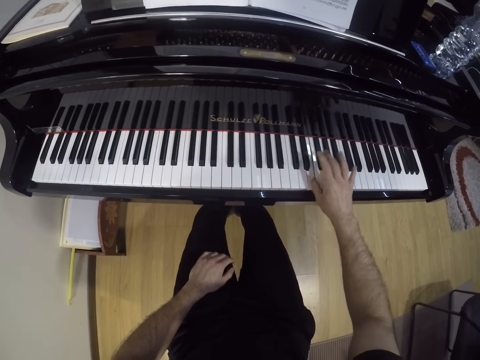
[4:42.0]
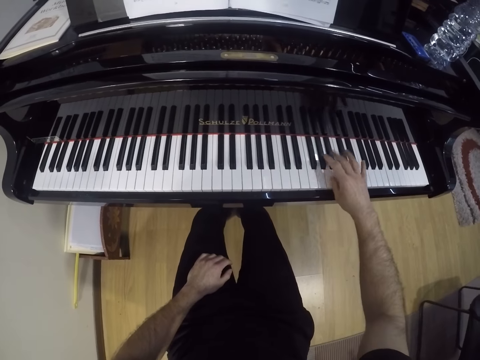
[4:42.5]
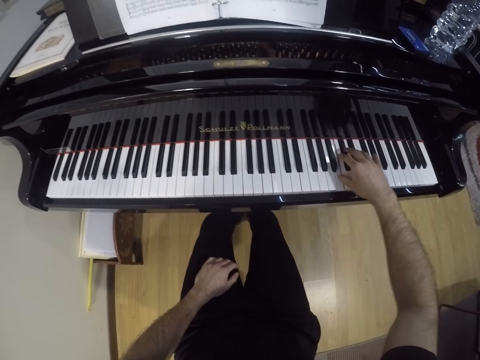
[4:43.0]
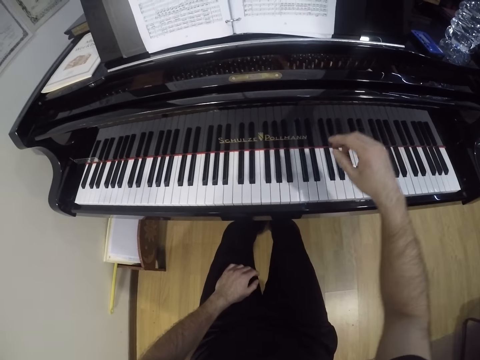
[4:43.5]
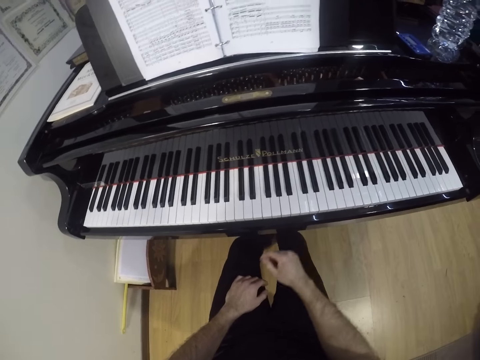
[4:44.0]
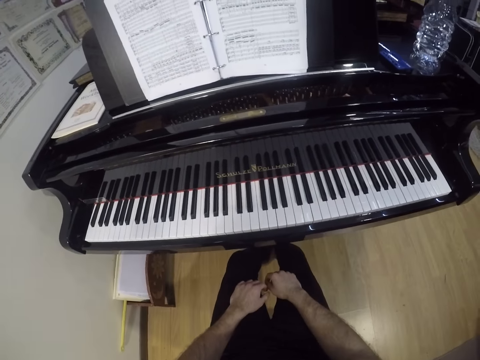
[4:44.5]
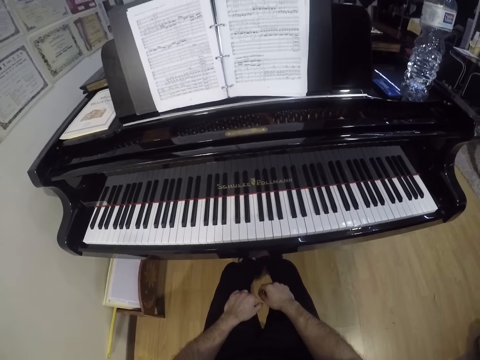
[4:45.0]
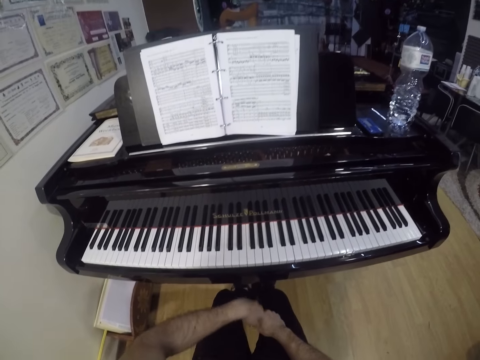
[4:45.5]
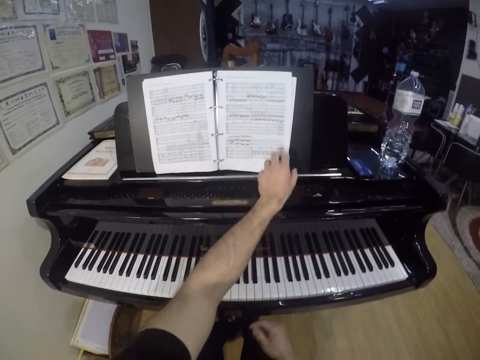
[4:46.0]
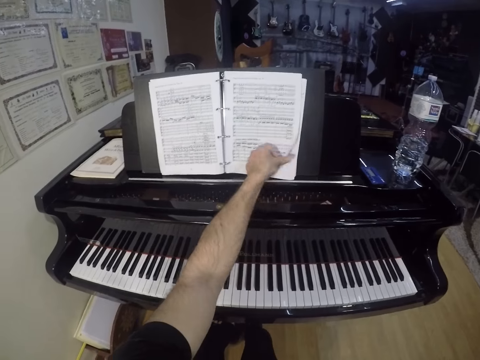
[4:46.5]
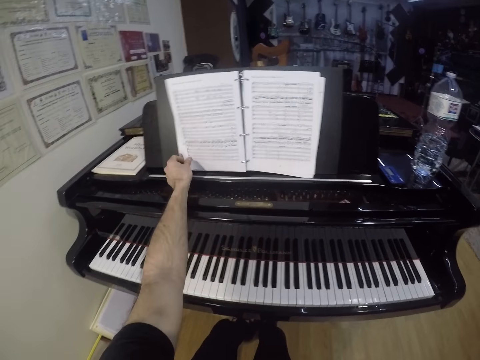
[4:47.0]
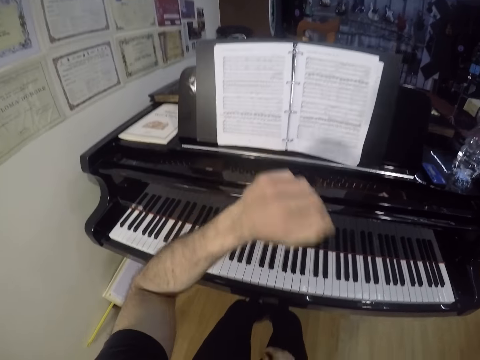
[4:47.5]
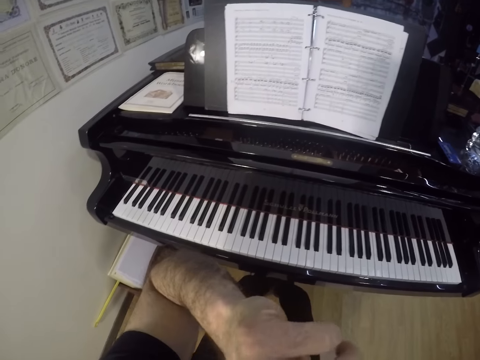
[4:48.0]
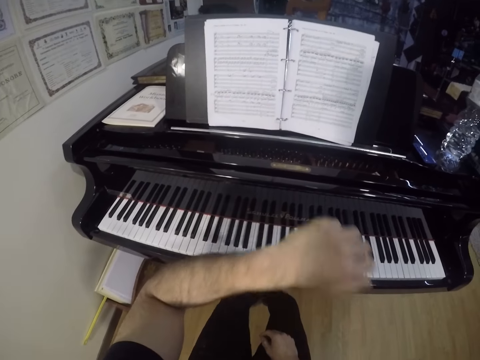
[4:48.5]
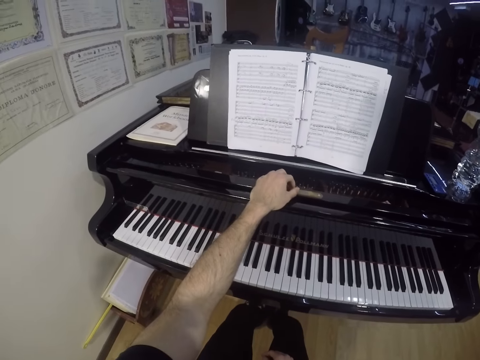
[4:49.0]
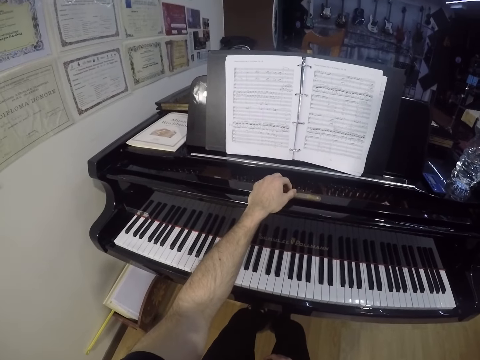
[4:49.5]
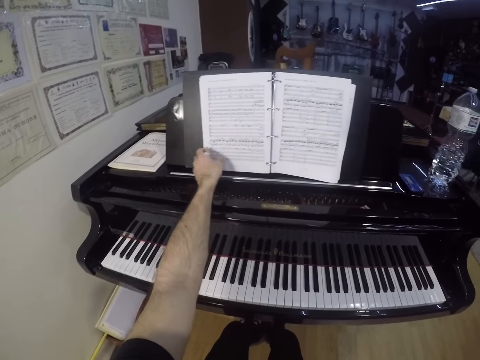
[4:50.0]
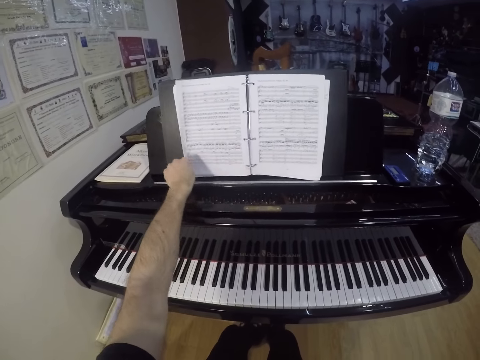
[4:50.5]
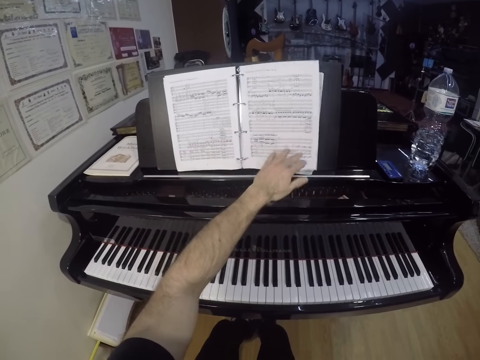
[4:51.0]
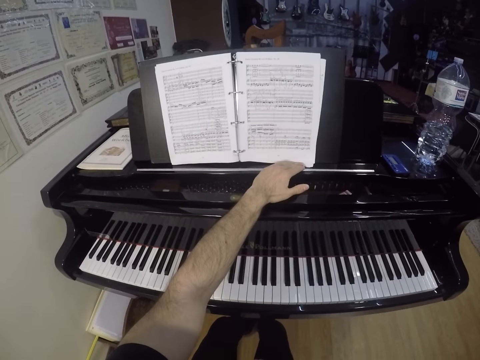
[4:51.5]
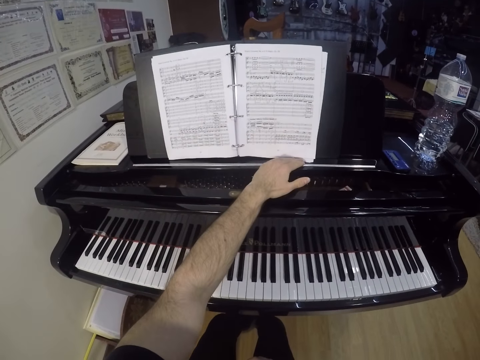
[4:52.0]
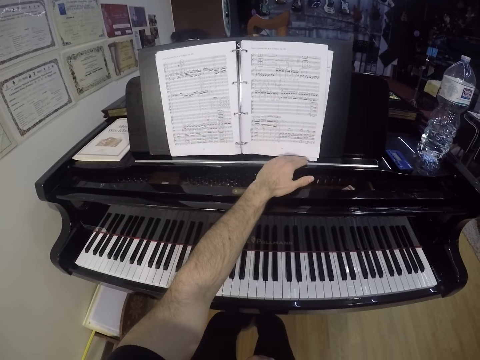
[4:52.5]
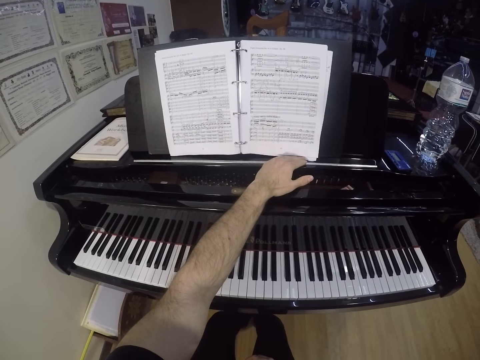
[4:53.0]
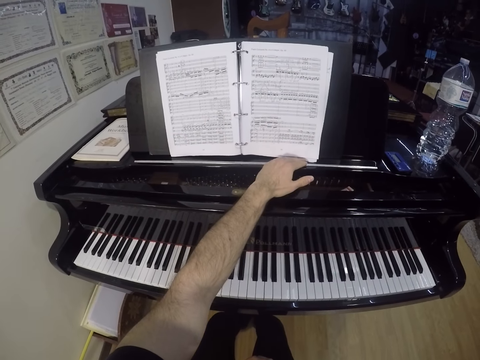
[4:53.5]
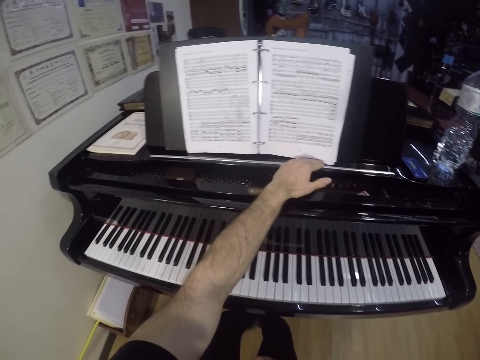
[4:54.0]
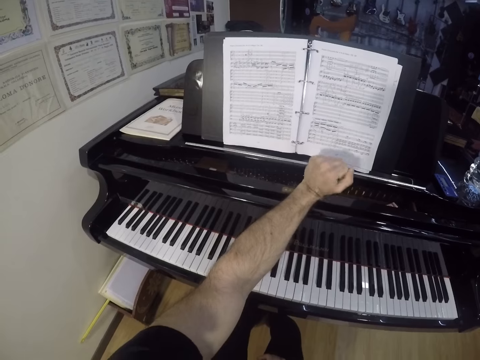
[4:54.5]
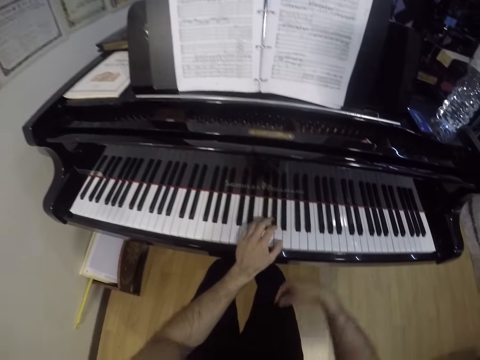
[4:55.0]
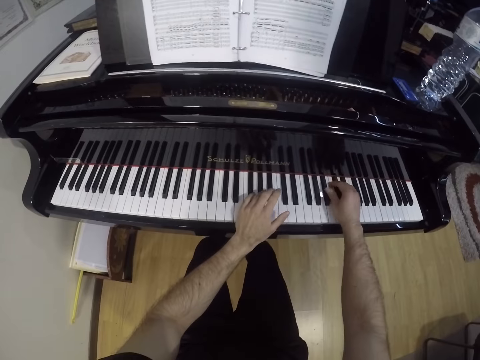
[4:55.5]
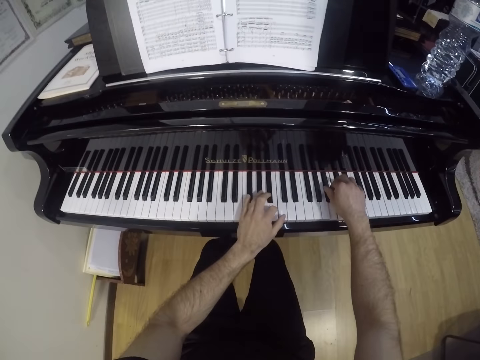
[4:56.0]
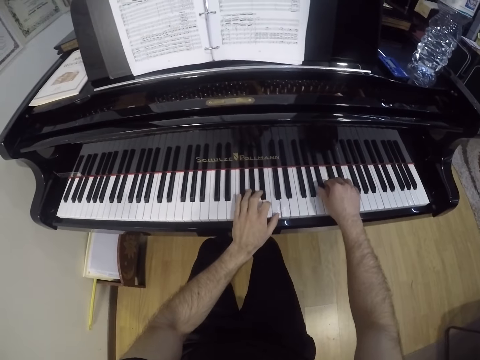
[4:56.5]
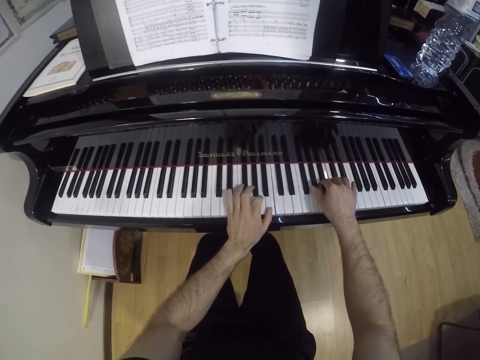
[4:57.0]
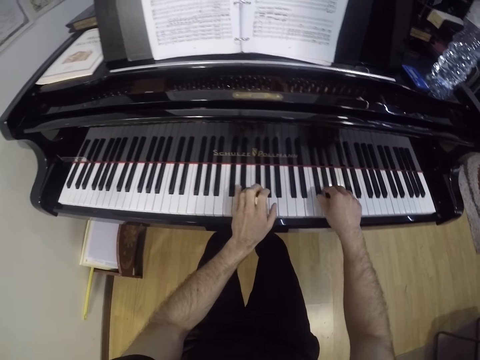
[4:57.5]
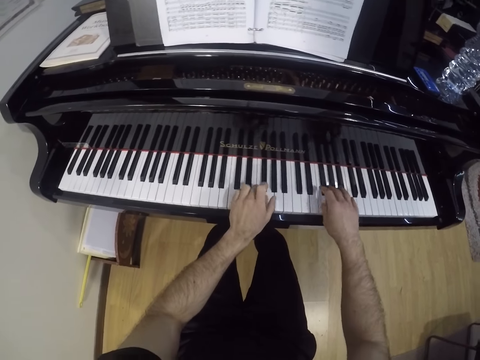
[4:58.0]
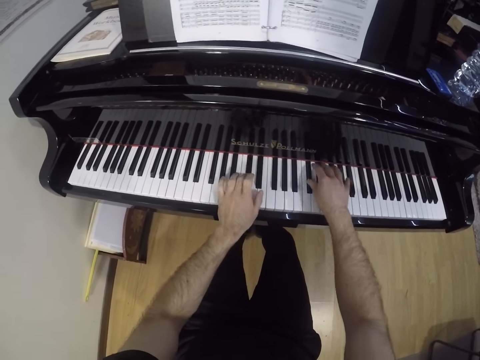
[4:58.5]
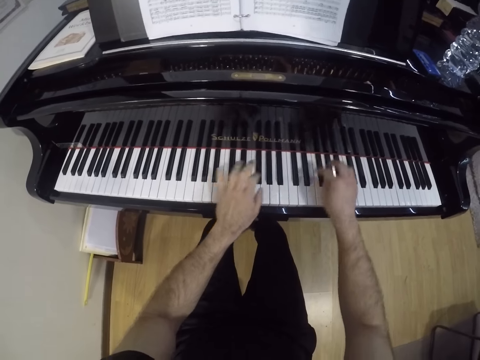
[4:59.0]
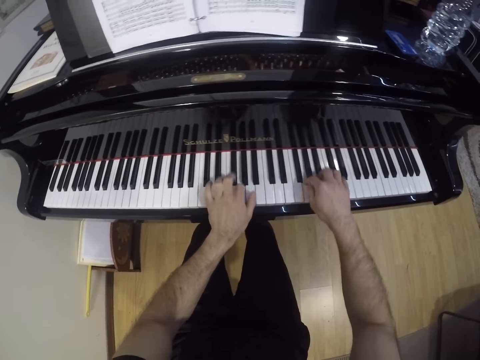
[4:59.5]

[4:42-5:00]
The camera wearer moves the right hand to the thigh. He flips a page of a piano sheet or book on the piano with his left hand. He touches his face with his left hand. He places his left hand on the piano. He reads notes on the book. He flips a page of the piano sheet on the piano with his left hand. He reads notes on the book. He plays the piano.

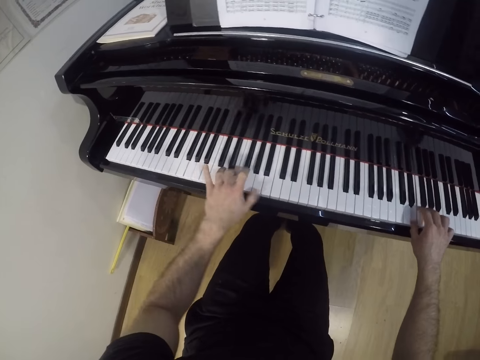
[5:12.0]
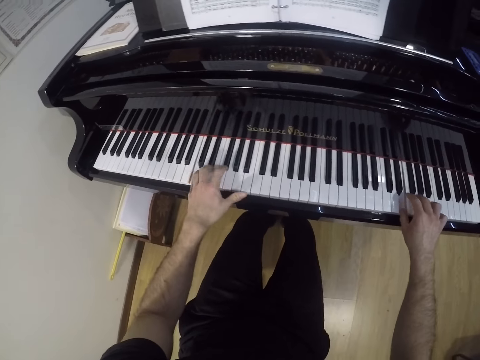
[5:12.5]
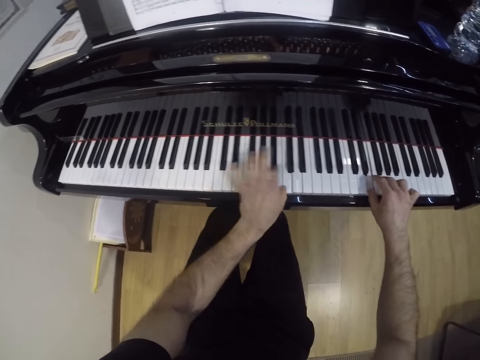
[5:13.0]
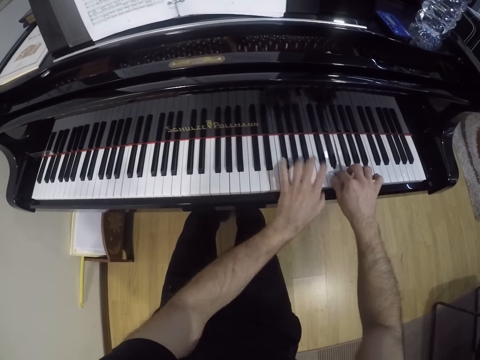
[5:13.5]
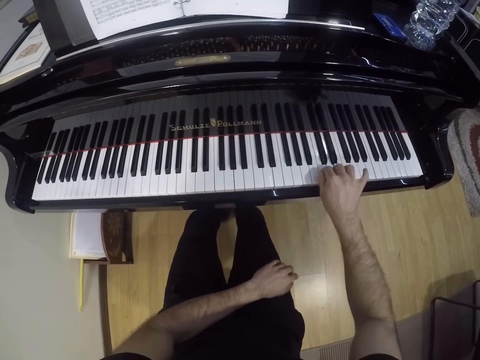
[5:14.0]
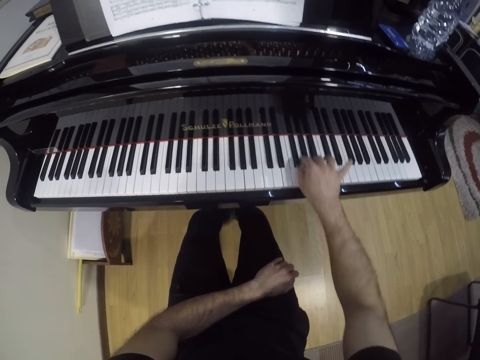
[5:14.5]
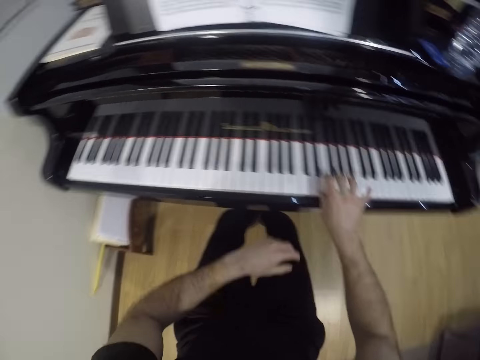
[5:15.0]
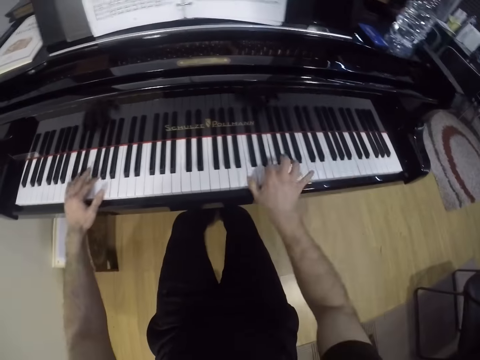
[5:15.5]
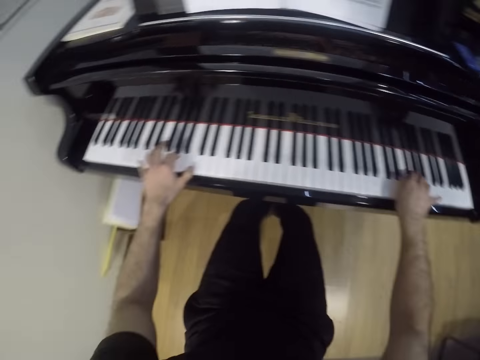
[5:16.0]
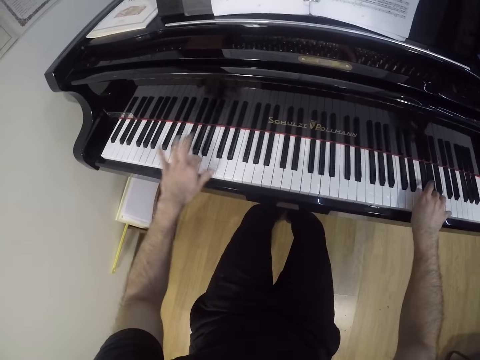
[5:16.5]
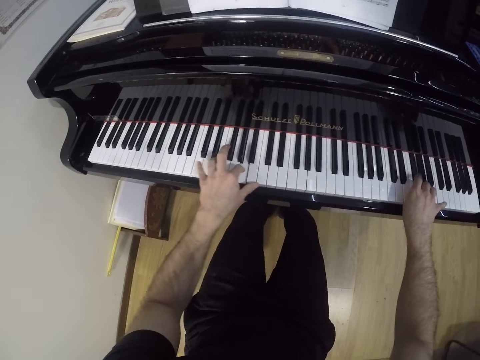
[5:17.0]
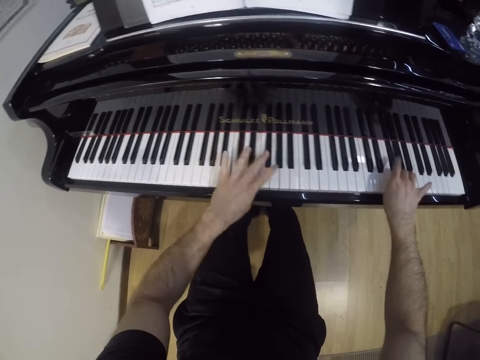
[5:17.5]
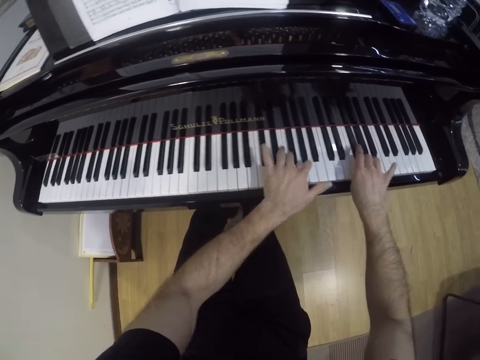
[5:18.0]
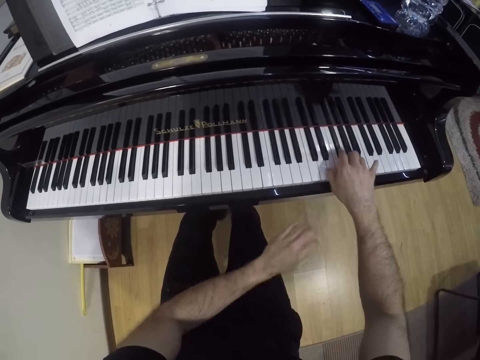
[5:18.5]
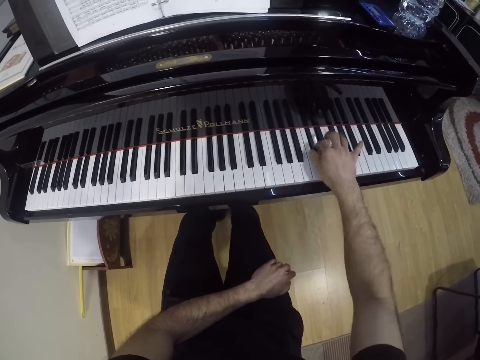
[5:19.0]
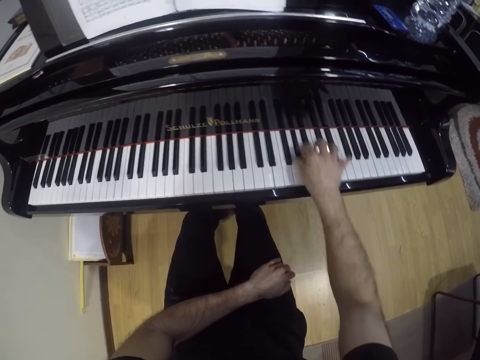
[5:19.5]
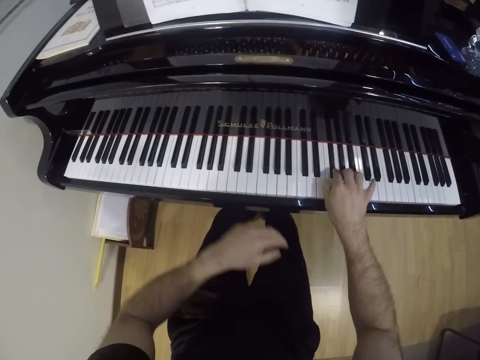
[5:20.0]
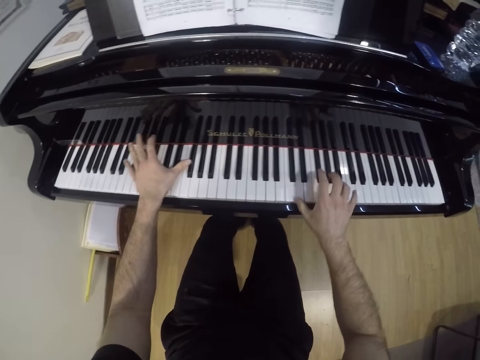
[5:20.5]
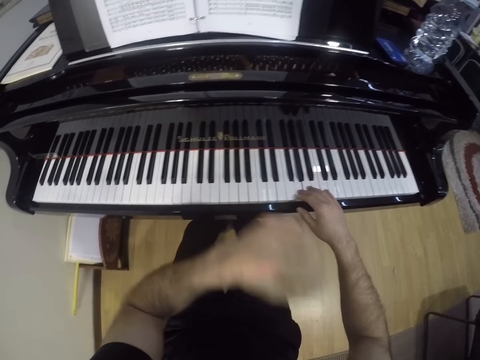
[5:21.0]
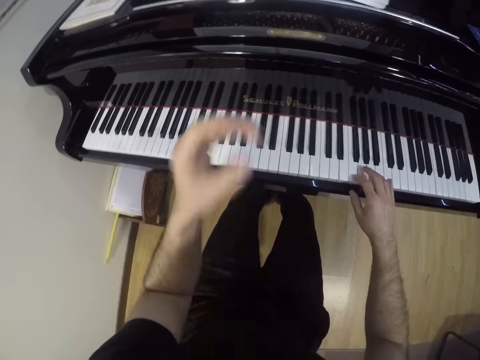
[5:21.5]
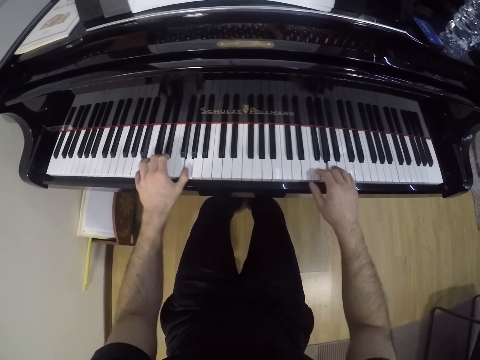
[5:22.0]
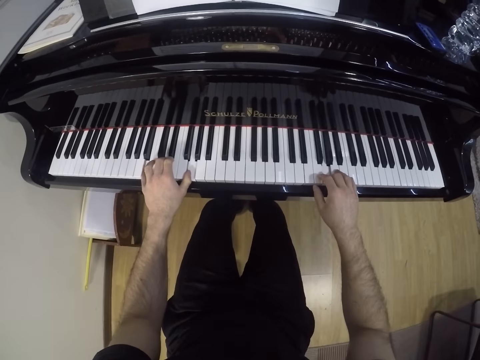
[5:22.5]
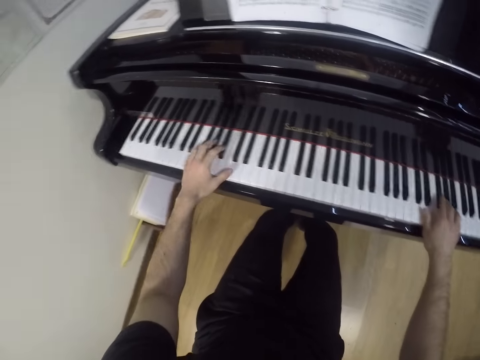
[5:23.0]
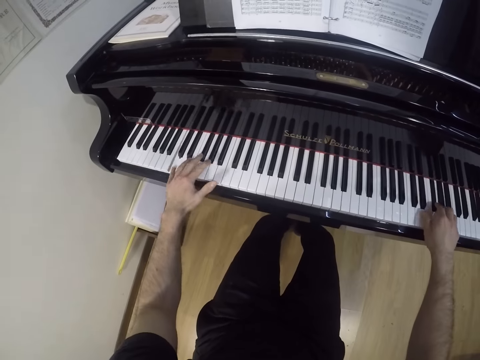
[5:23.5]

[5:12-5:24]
The camera wearer plays the piano with the right hand. He plays the piano with both hands. He plays the piano with the right hand. He plays the piano with both hands. He touches his face with his left hand. He plays the piano with the right hand. He plays the piano with both hands.
